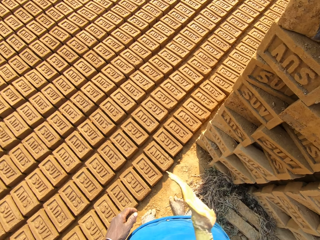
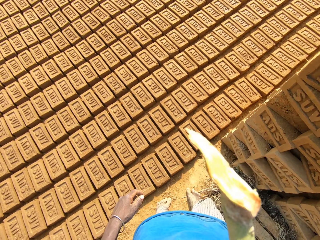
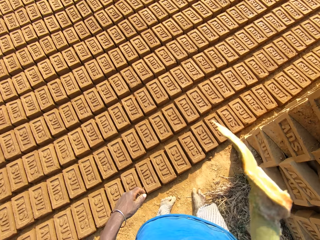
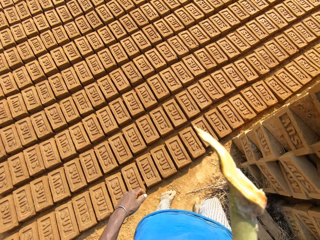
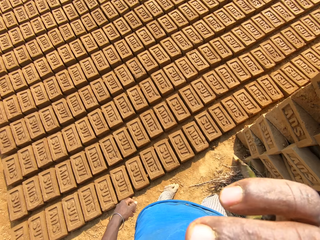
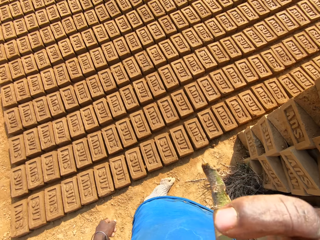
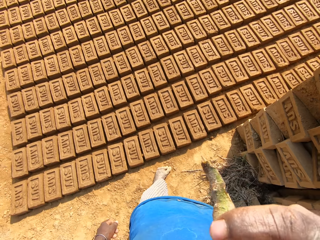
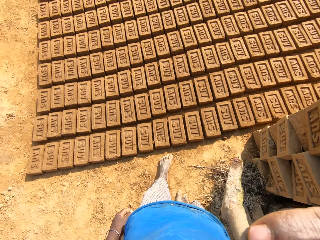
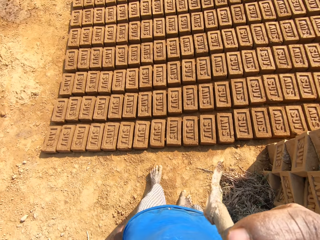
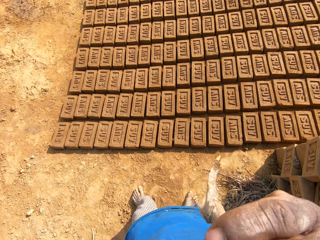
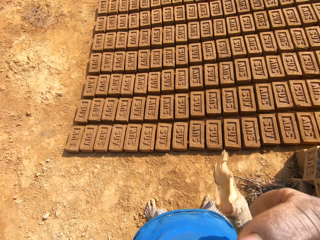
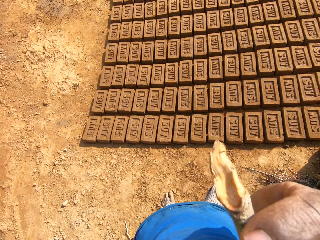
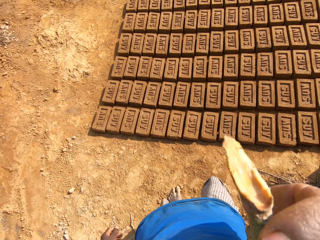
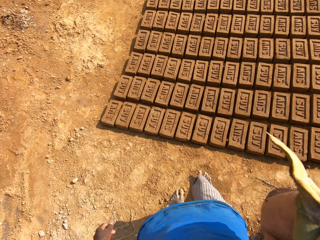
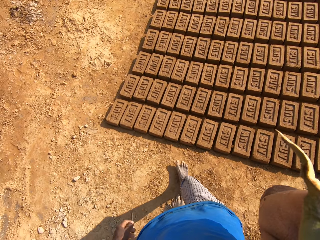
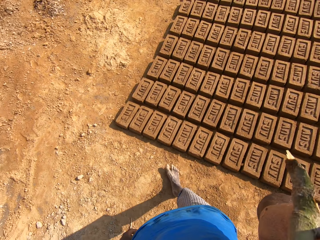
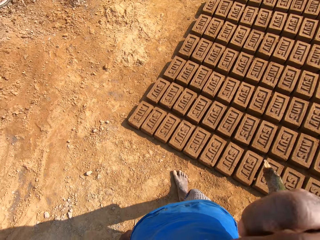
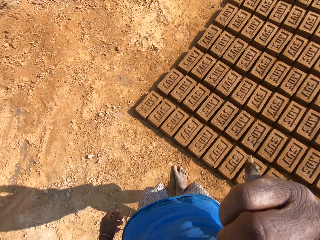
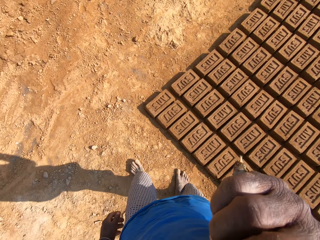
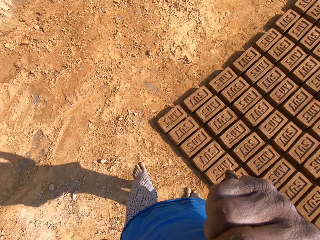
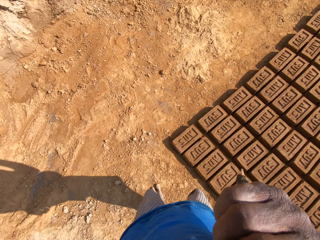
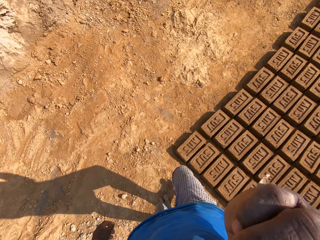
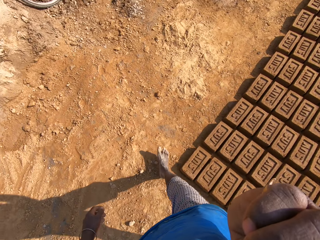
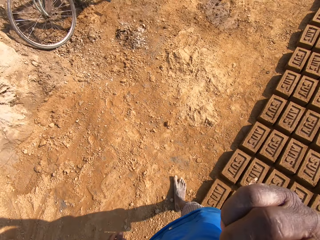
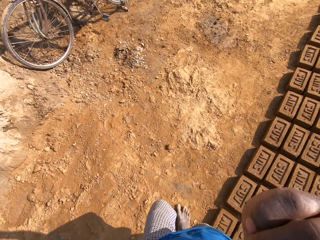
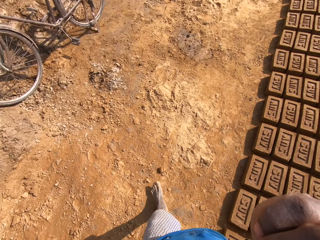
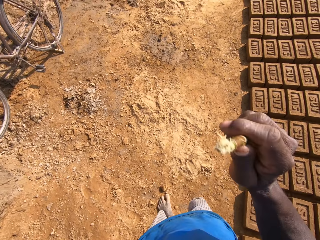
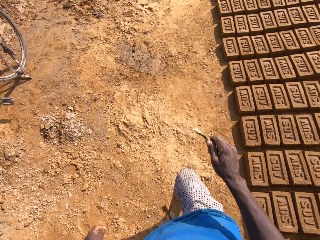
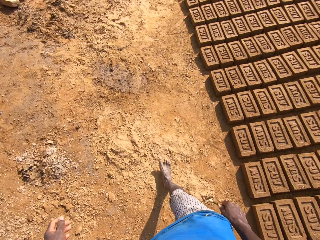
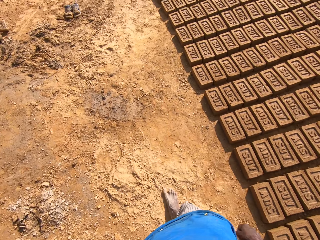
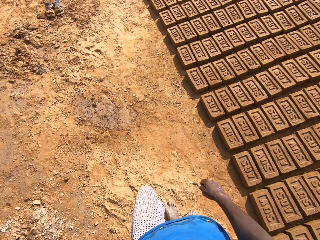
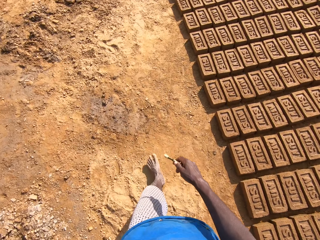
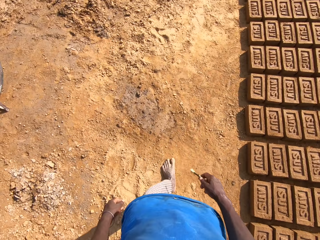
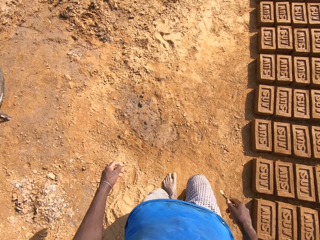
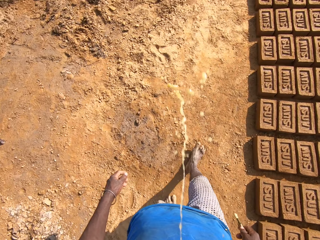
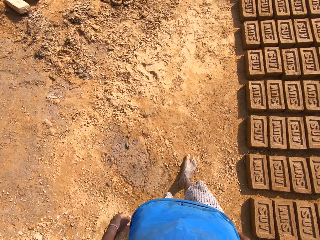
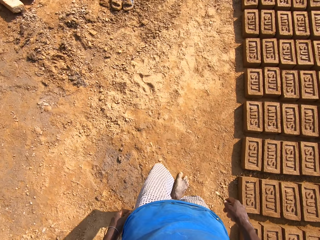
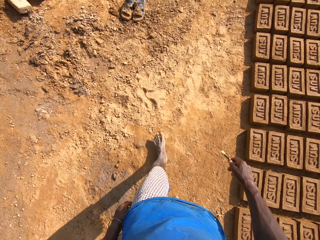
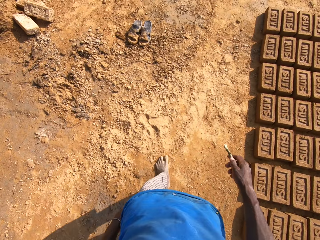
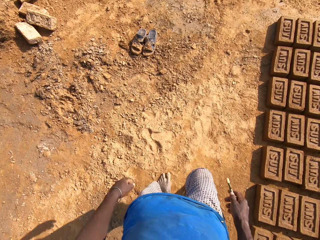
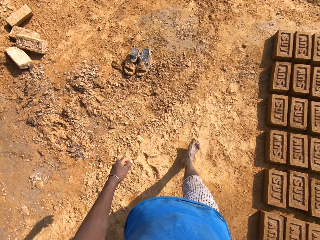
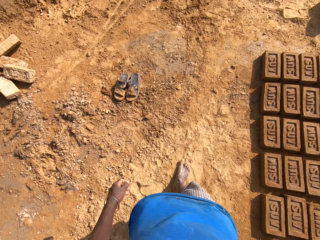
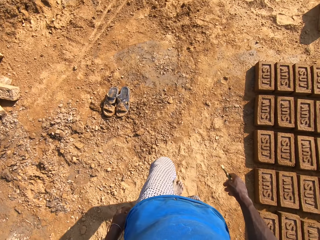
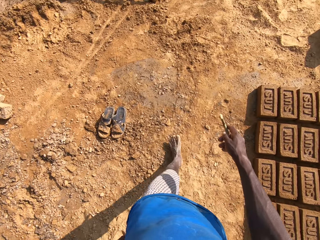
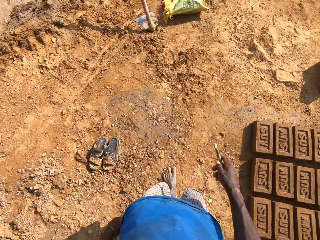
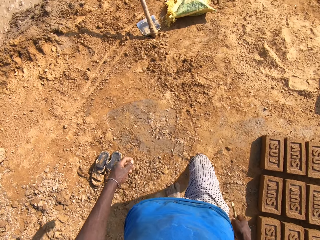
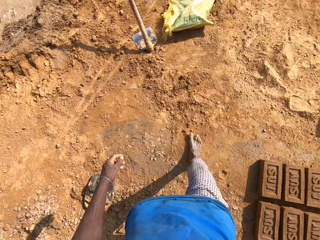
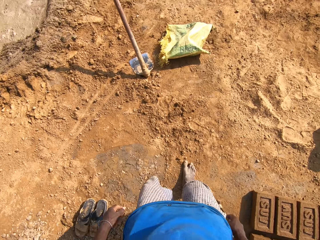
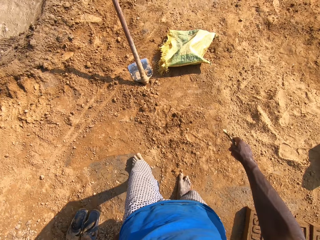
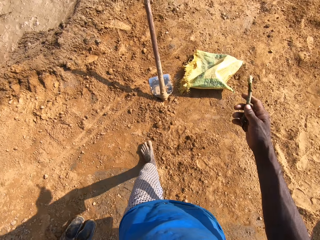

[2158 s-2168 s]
The camera wearer looks around. They touch a stick in the mouth. They chew the stick. They touch the stick on the mouth and chew the stick. They walk in the field. They hold the stick and walk around. They spit saliva on the ground. They walk in the field. They hold the stick.

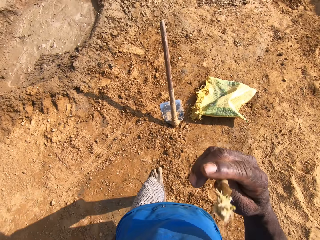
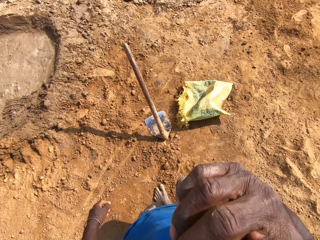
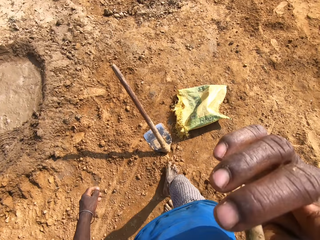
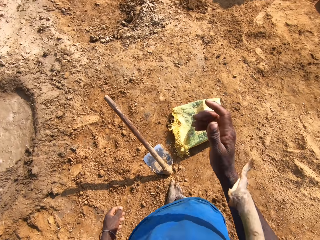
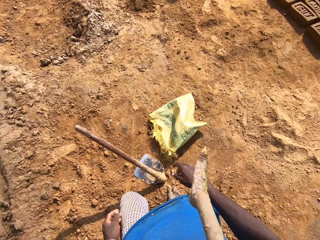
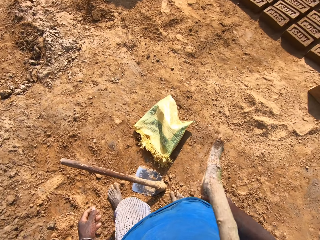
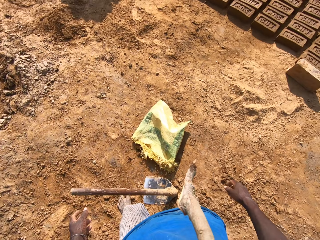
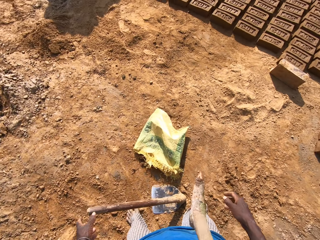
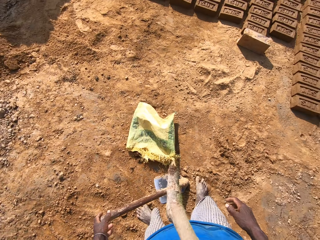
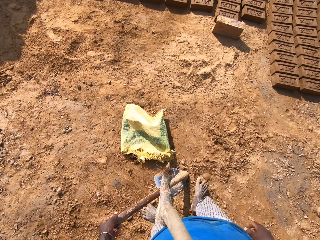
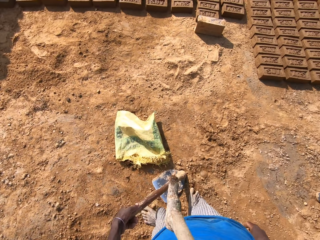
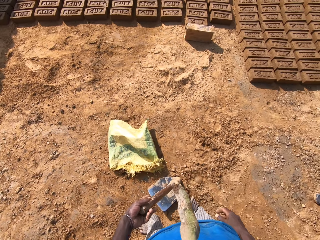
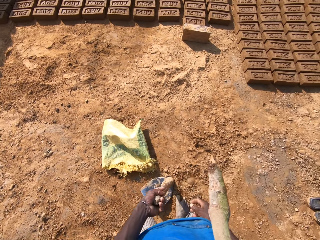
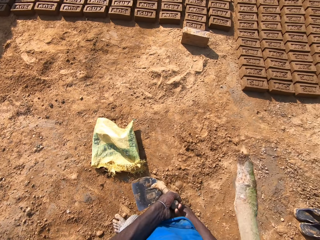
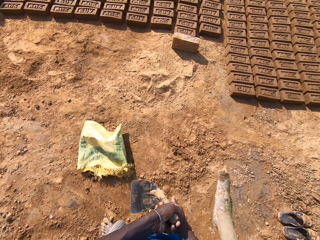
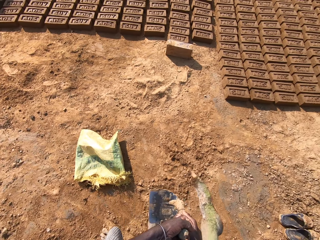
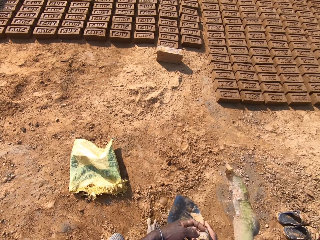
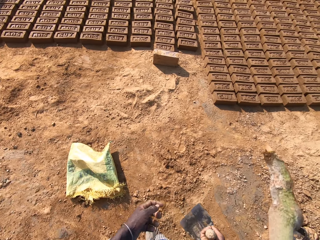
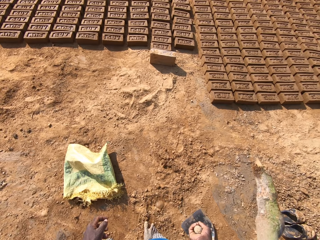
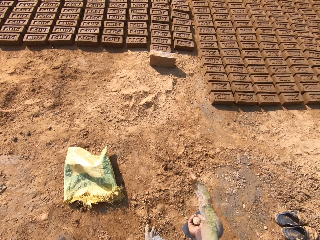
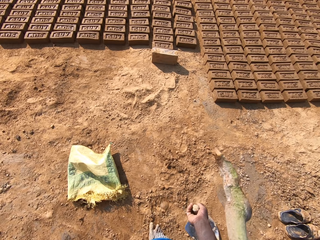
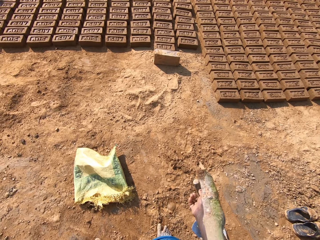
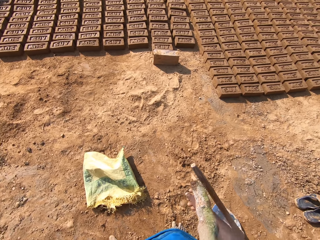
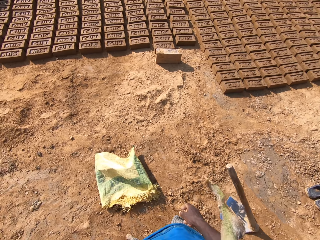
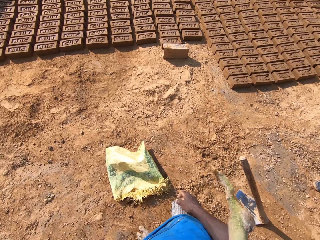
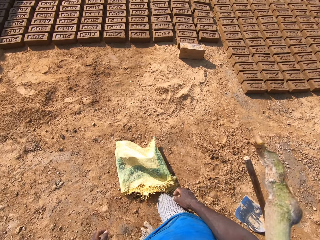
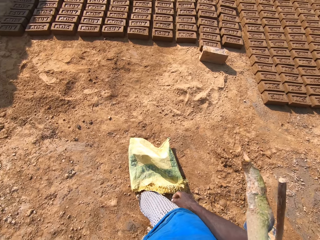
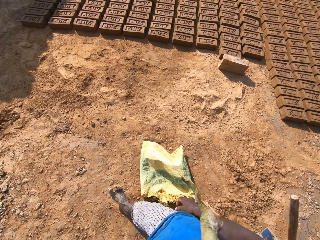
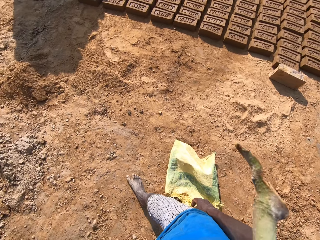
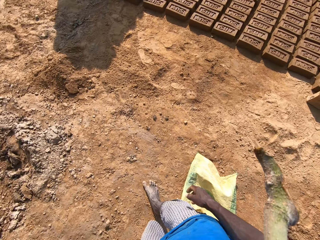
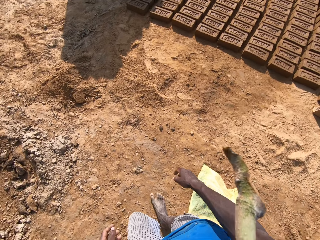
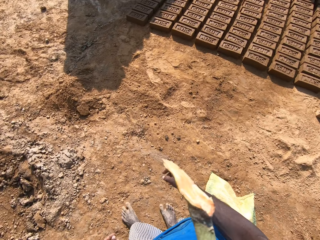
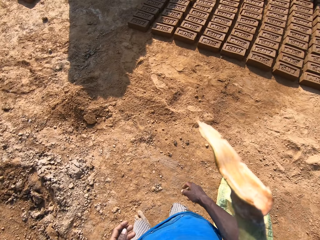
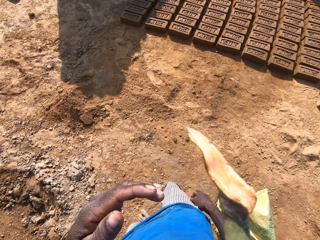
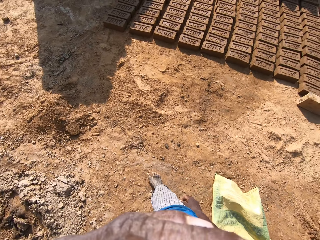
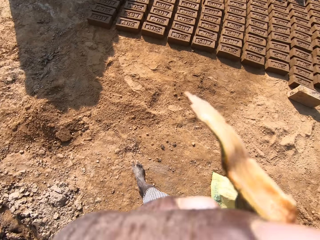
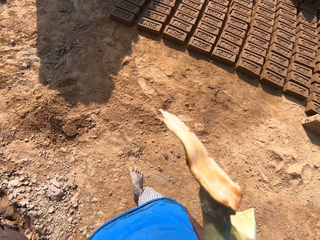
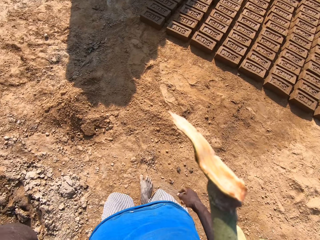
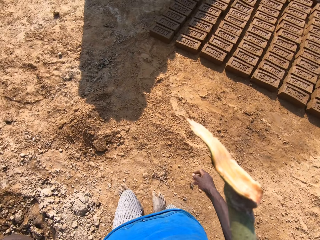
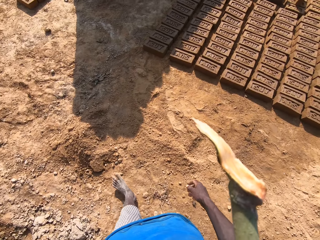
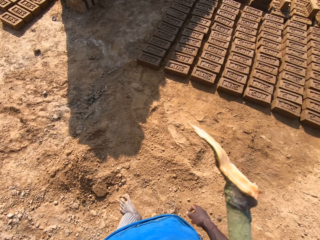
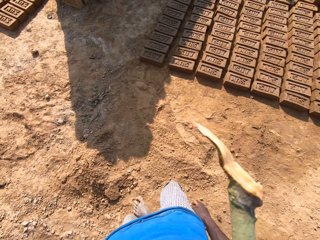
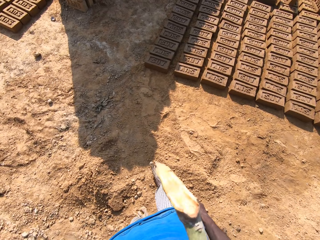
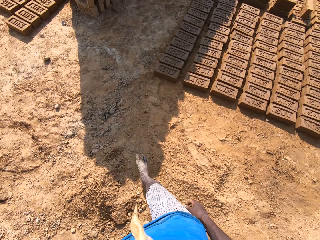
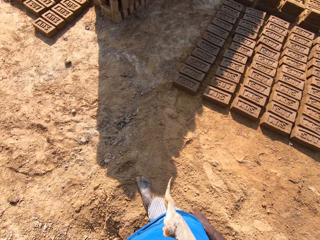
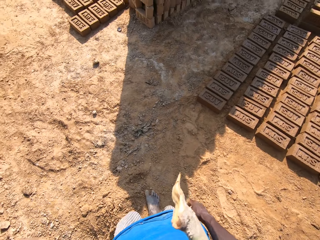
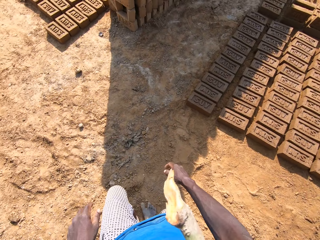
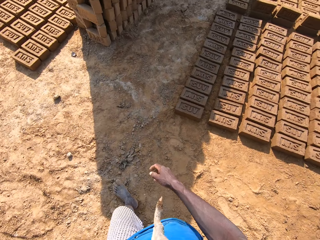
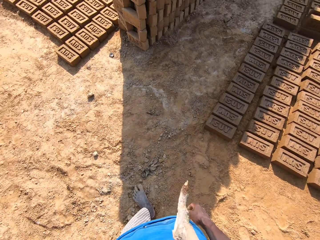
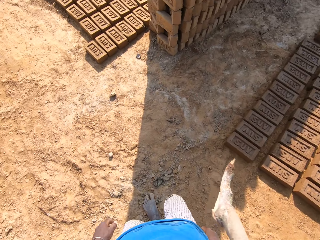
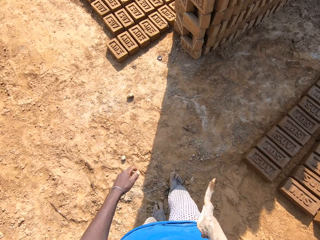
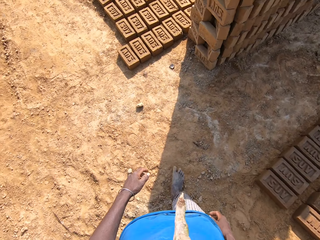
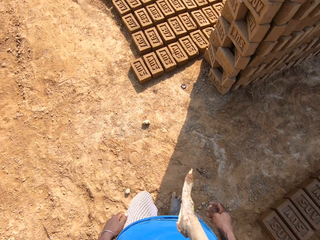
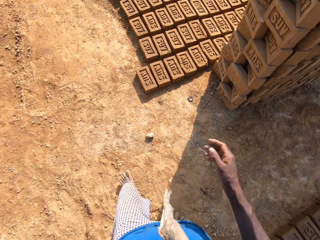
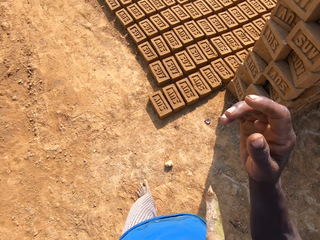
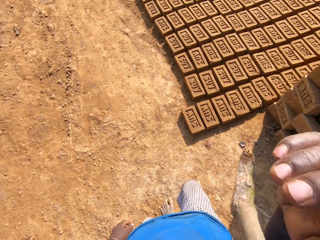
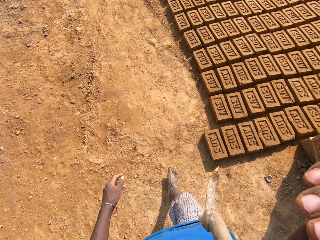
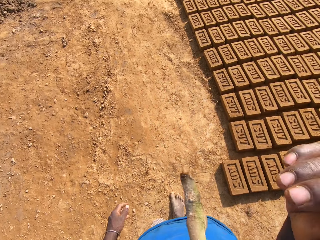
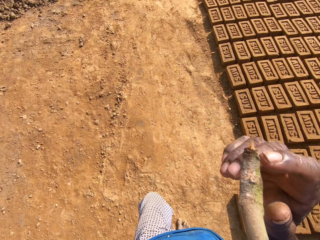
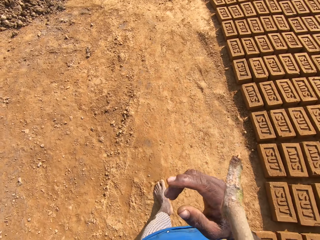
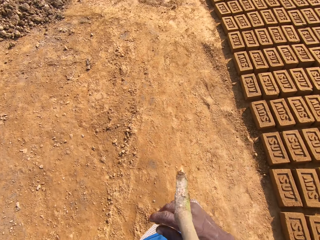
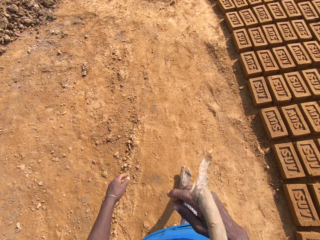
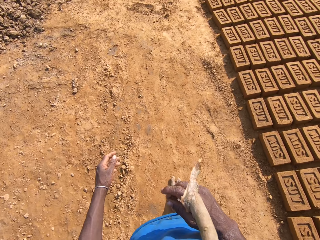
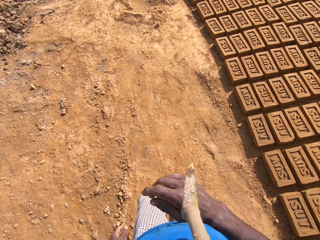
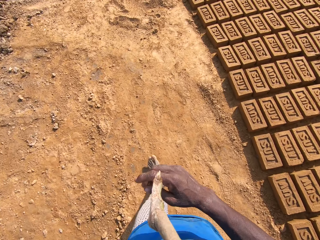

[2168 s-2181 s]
The camera wearer puts a stick in the mouth. They walk around. They pick up a digging hoe on the ground. They touch the hoe. They put the digging hoe on the ground. They walk in the field. They chew the stick and raise the hand. They touch the face. They walk in the field. They touch the face. They talk, chew the stick and raise the hand. They walk in the field. They chew the stick.
